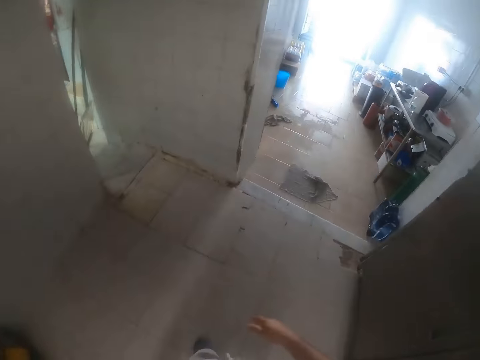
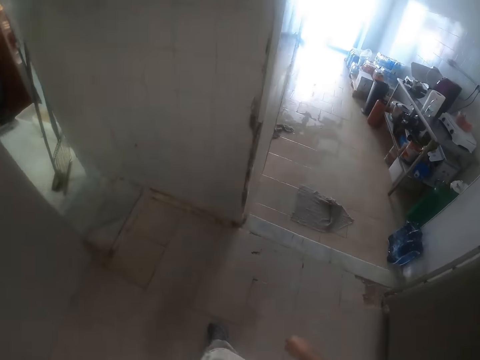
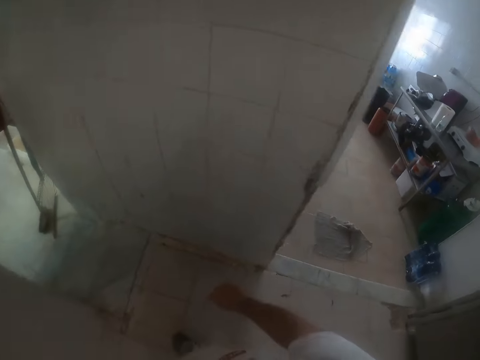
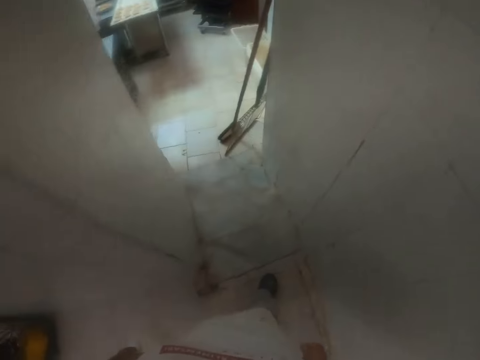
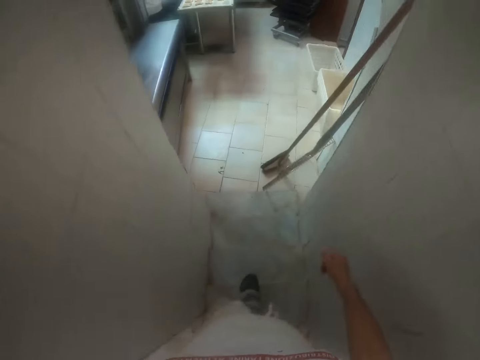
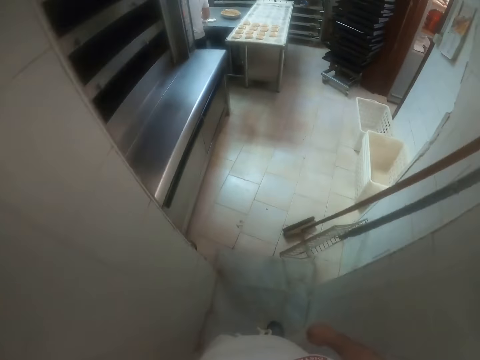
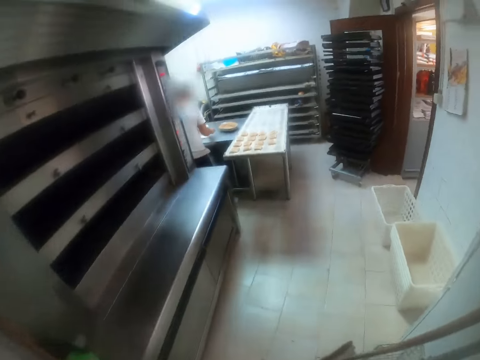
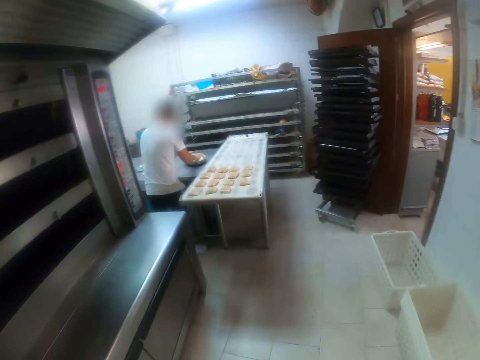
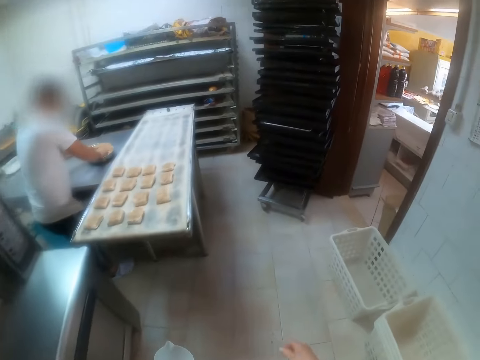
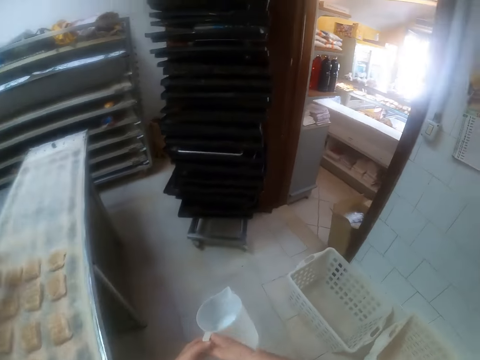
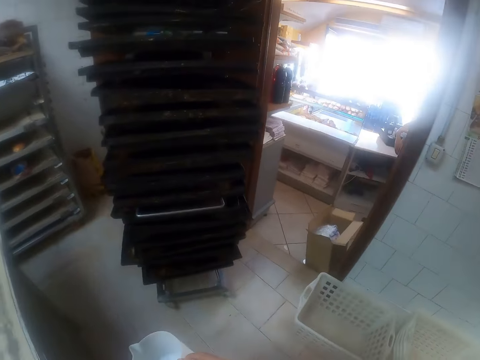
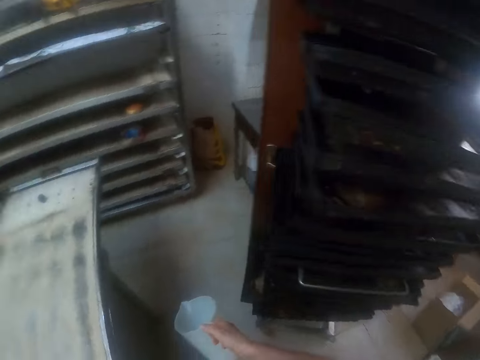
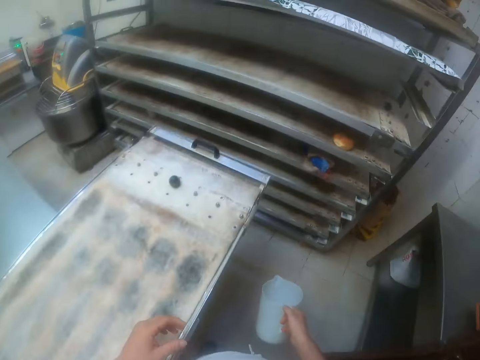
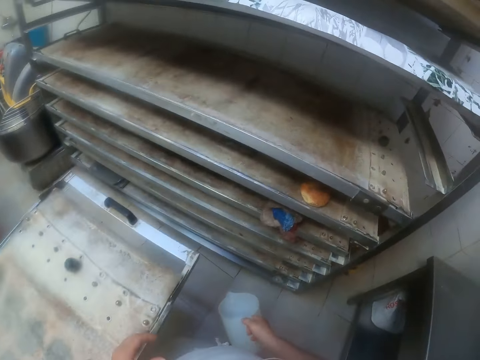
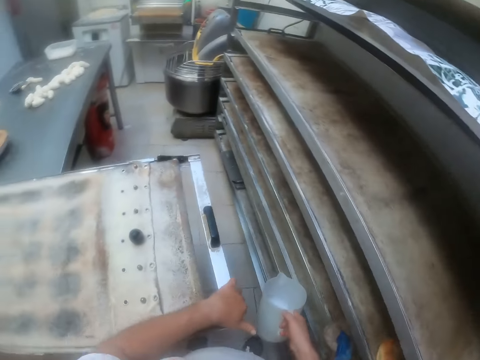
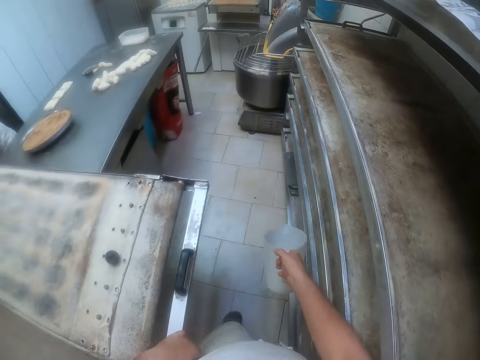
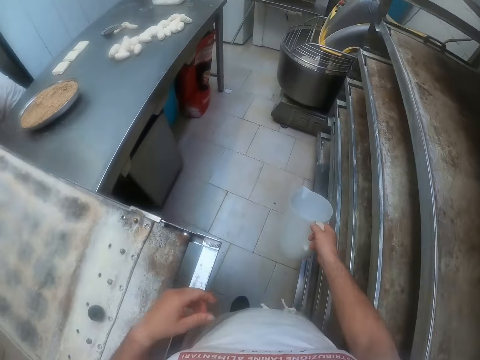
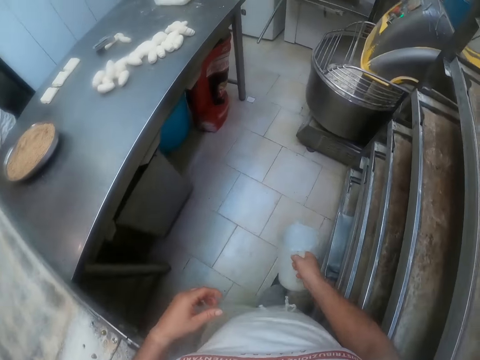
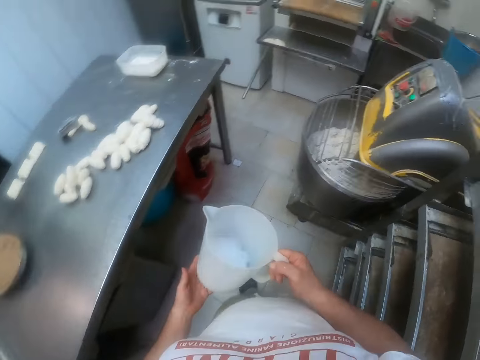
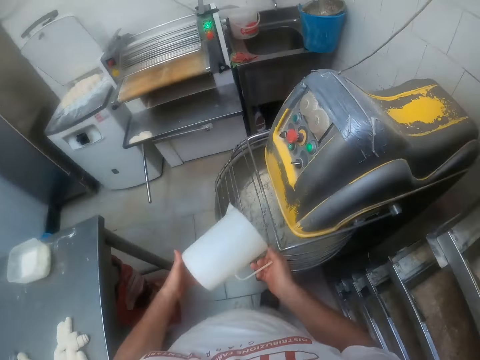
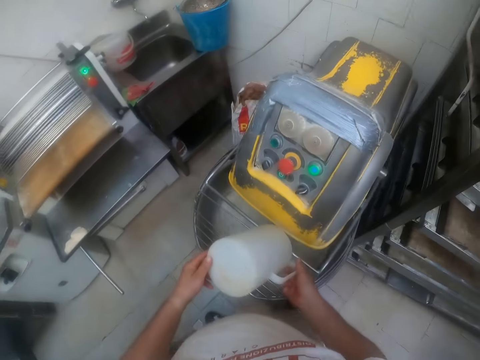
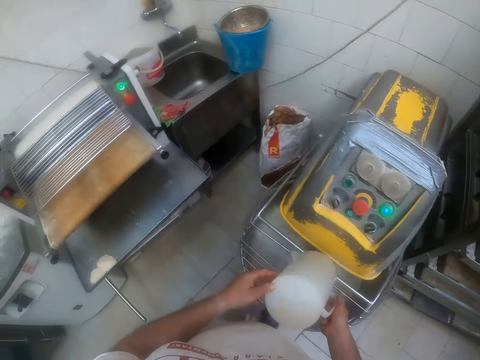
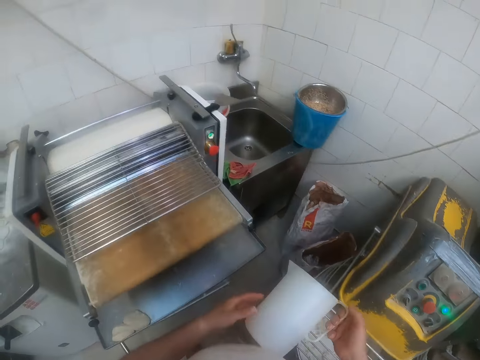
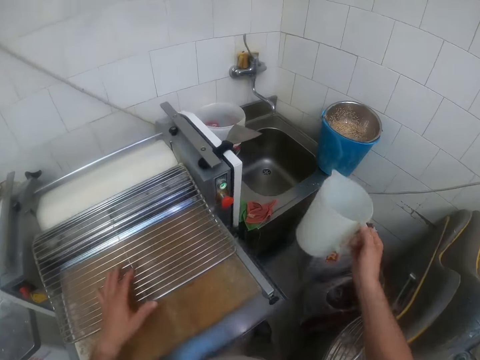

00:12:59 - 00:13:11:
A man puts a dough in the dough fillings in the tray on the table with his hands. The camera wearer adjusts the dough tray on the table with his left hand. He pours the ice in the jug into the dough mixer with his hands. He places his left hand on the dough rack.

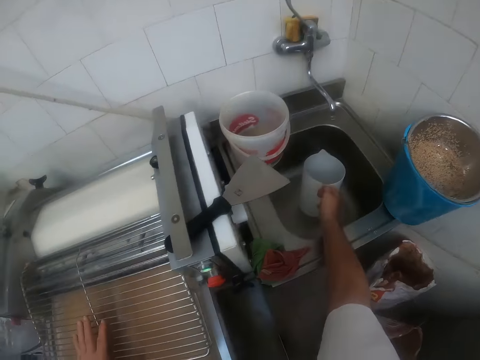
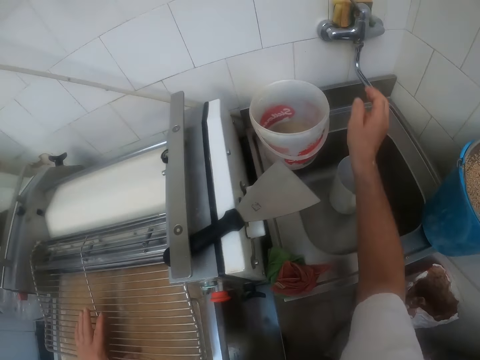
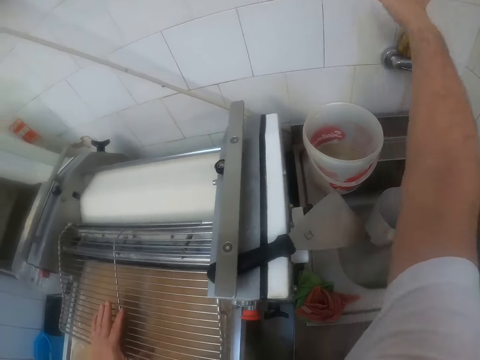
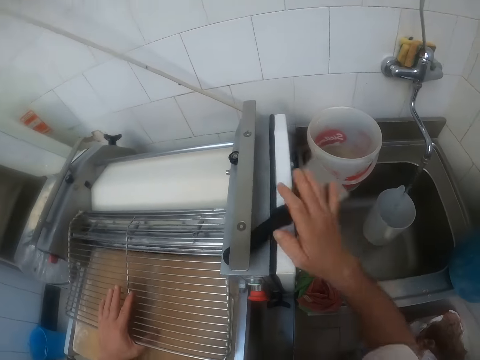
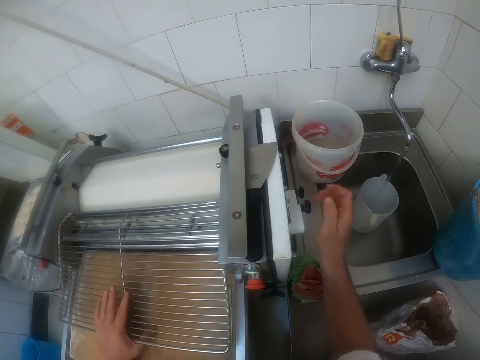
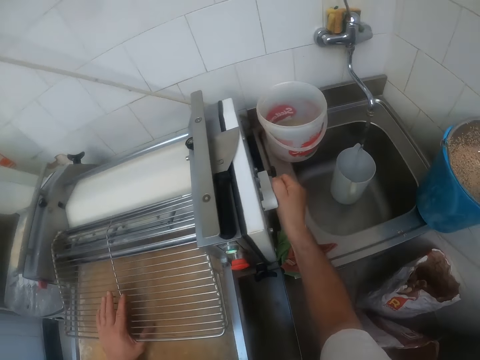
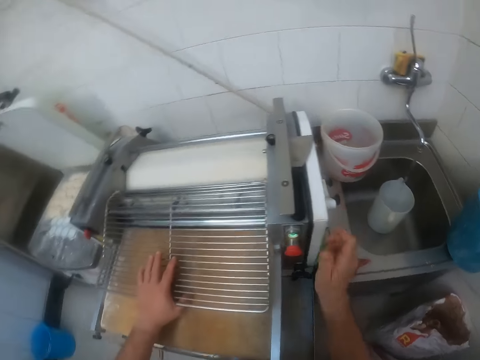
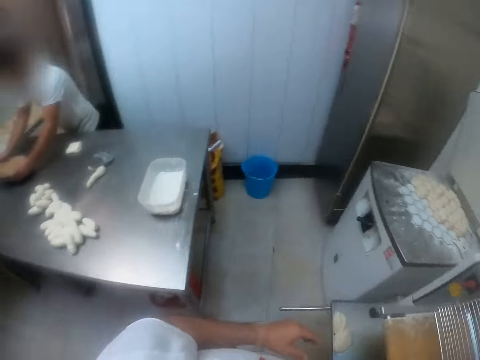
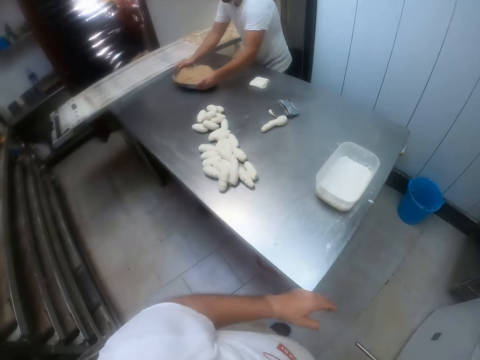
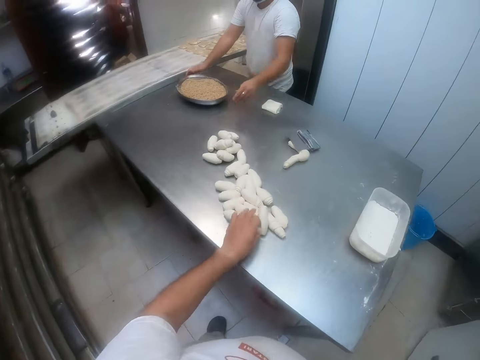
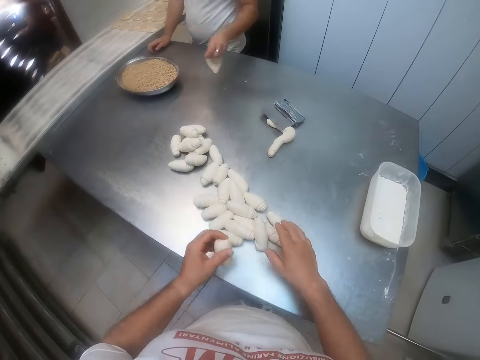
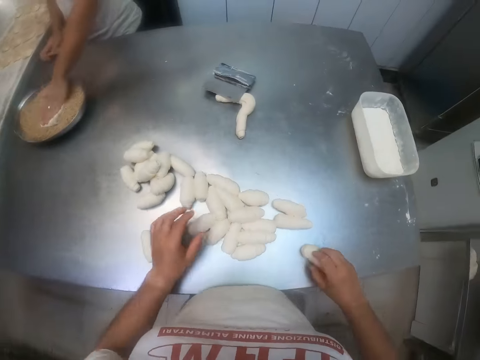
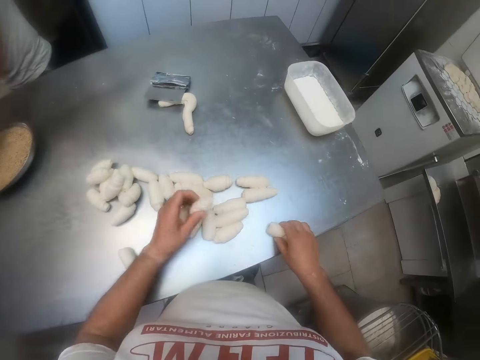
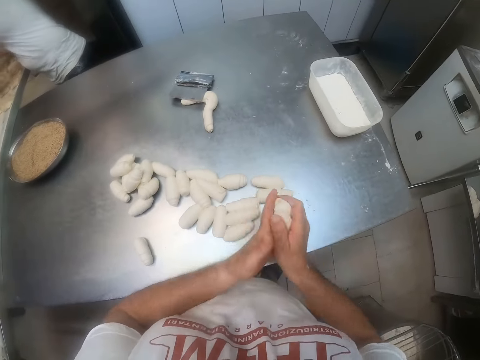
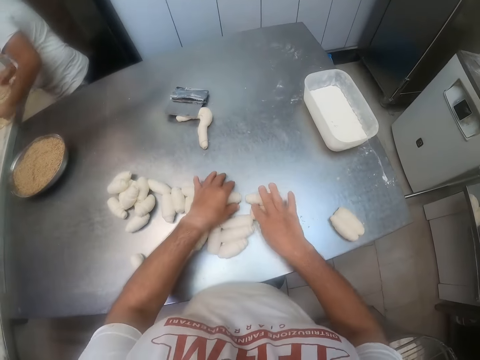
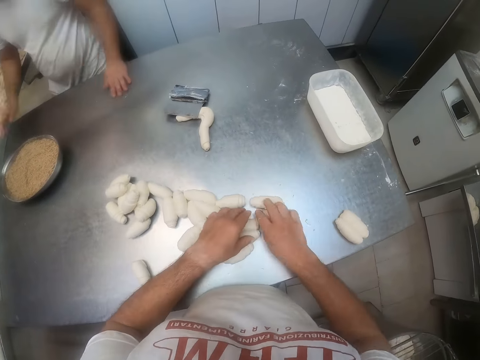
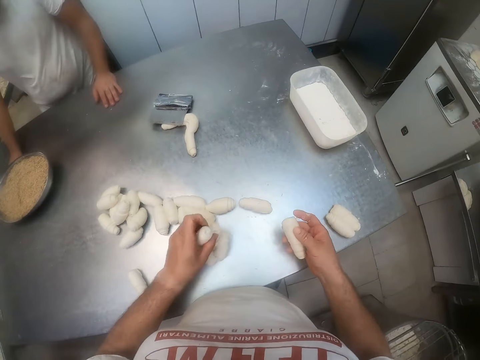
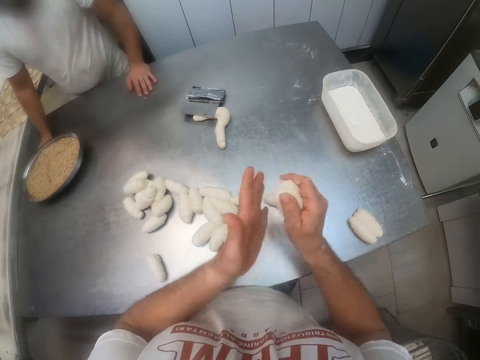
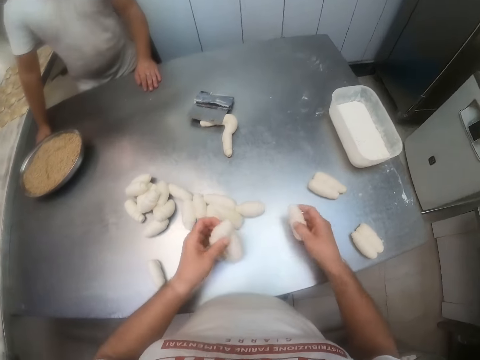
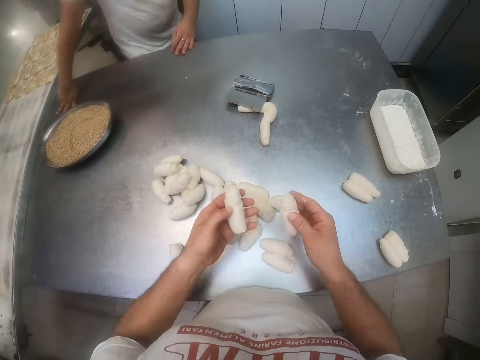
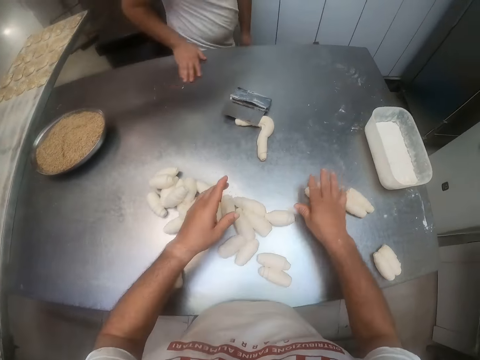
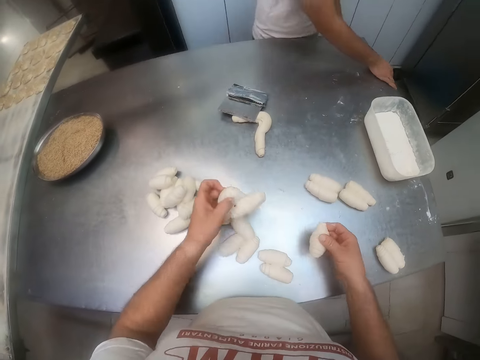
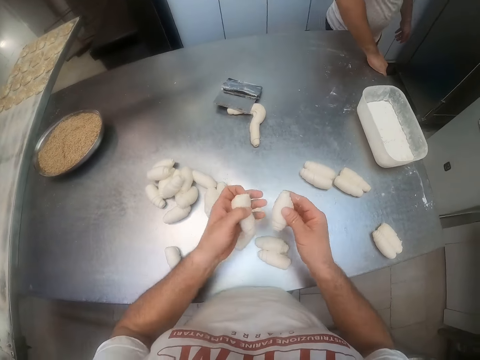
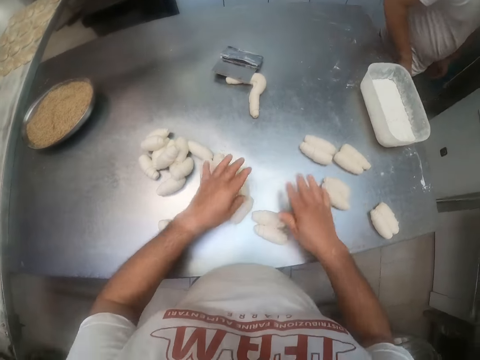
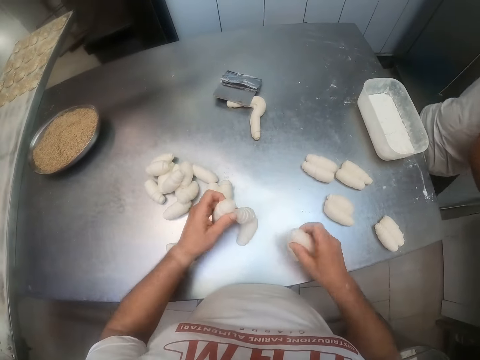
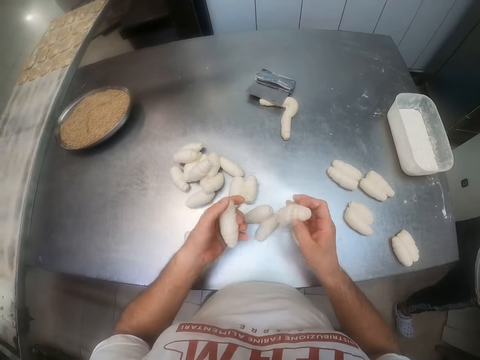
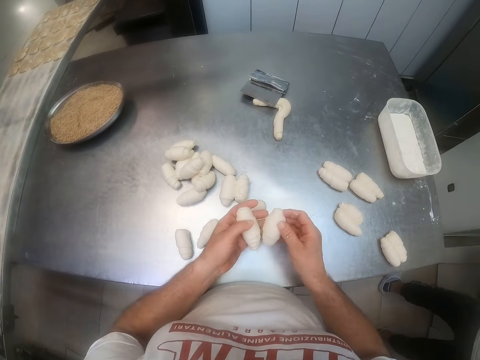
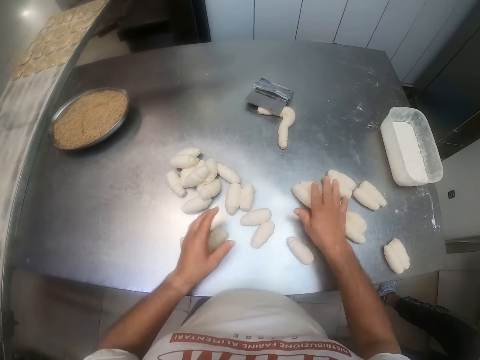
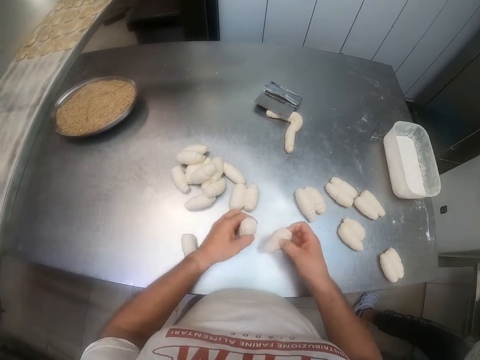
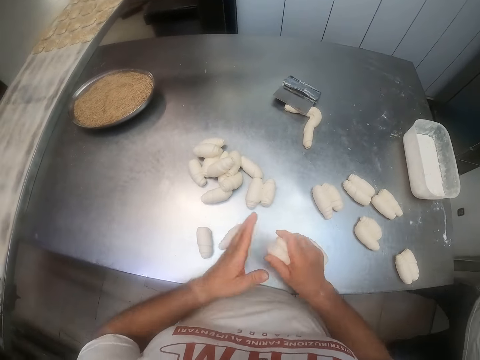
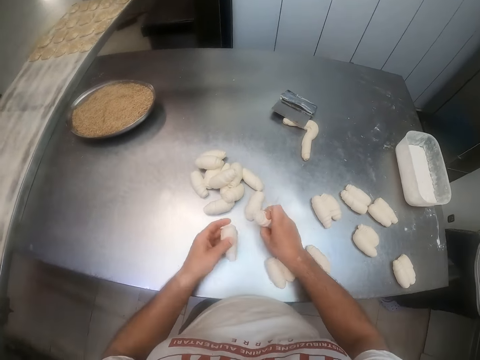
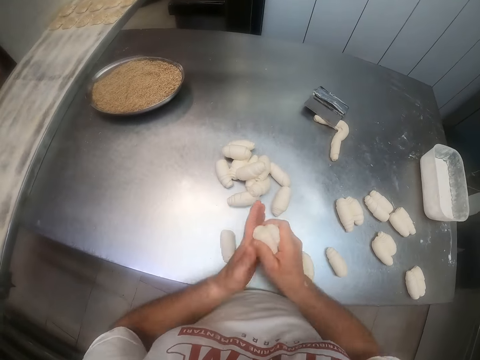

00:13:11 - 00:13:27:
The camera wearer places the jug in the sink under the tap with his right hand. He turns on the tap in the sink with his right hand. He switches off the sink tap. He adjusts the spatula on the dough rack with his right hand. He switches off the dough grinder with his right hand. He places his right hand on the dough rack. A man adjusts the dough fillings in the tray on the table with his hands. The camera wearer picks grinded dough from the dough table with his left hand. The man picks a dough from the dough table with his left hand. The camera wearer arranges the grinded dough on the dough table with his right hand. The man puts the dough in the dough fillings in the tray on the table with his left hand. The camera wearer arranges the dough on the table. The man stands on the floor and places his hands on the dough table. The camera wearer arranges the dough on the table. The man walks away from the dough table. The camera wearer arranges the dough on the table.
